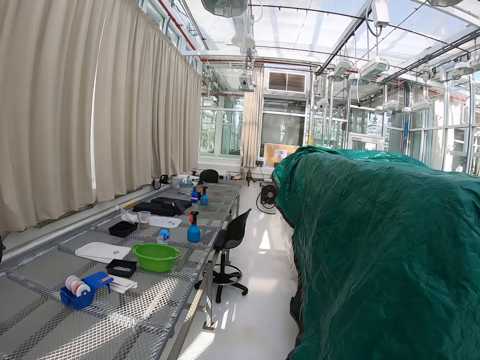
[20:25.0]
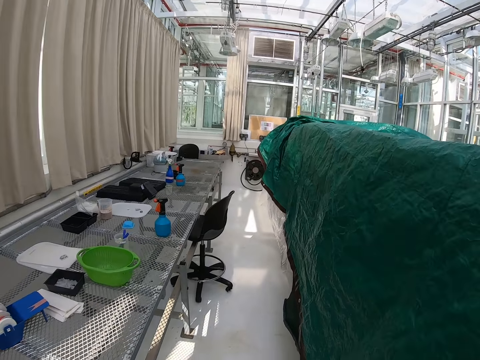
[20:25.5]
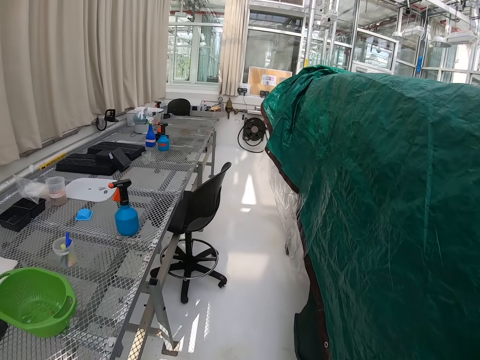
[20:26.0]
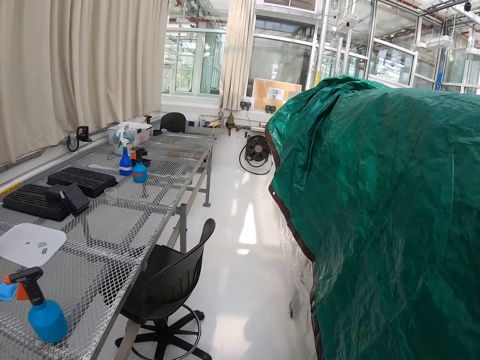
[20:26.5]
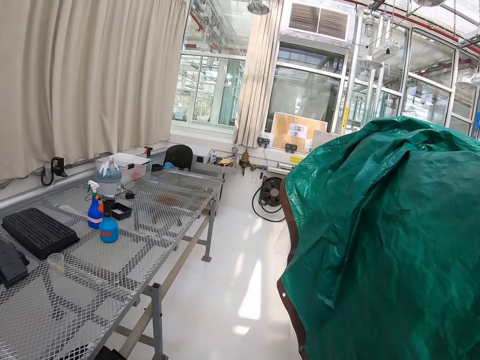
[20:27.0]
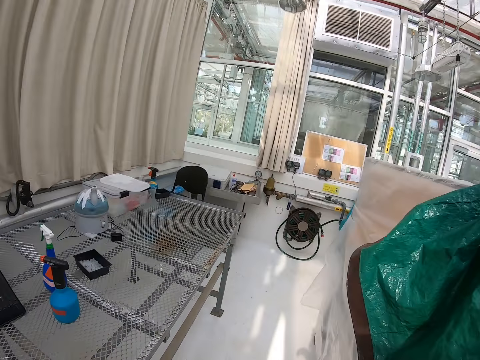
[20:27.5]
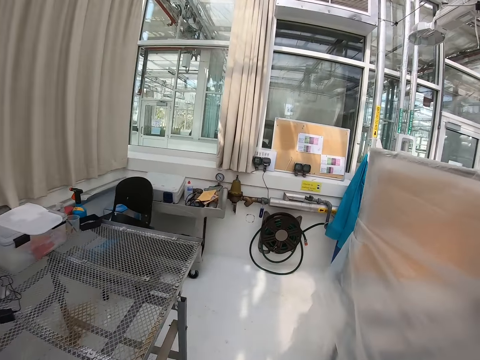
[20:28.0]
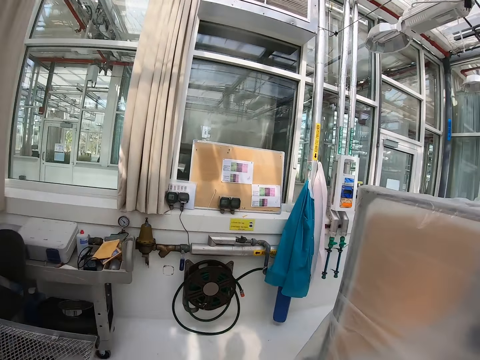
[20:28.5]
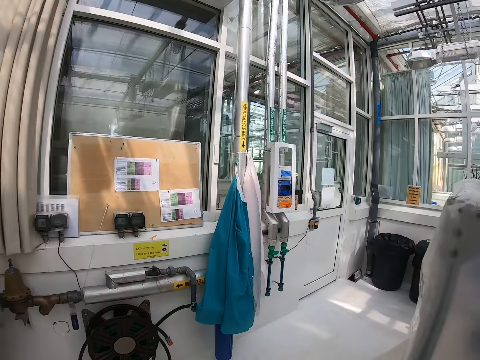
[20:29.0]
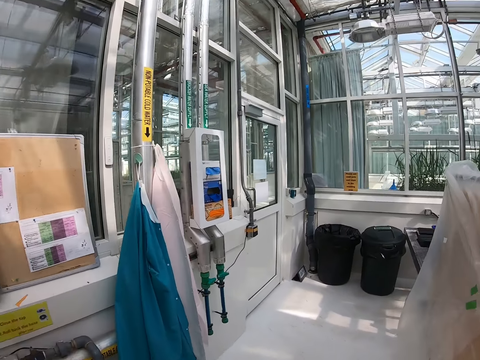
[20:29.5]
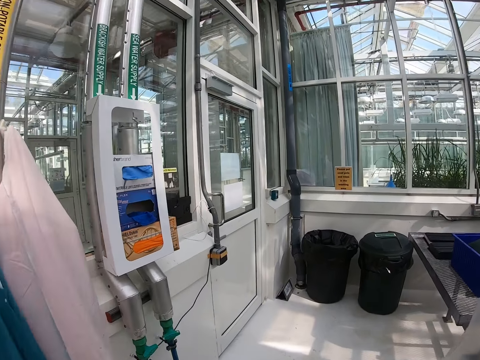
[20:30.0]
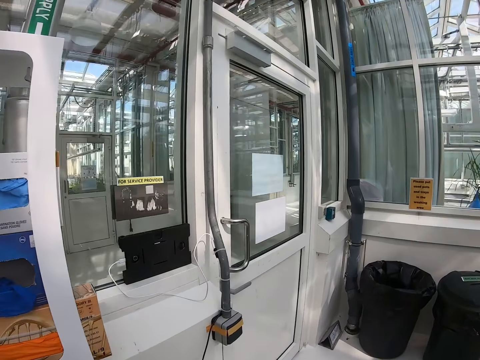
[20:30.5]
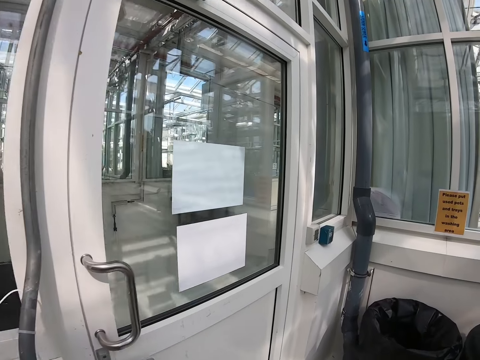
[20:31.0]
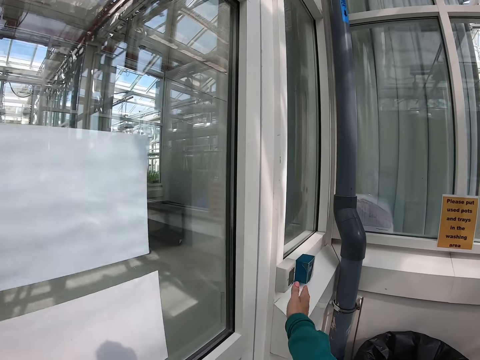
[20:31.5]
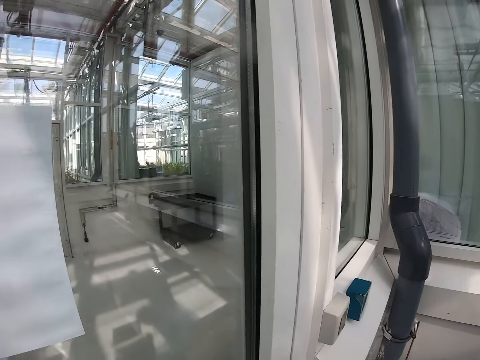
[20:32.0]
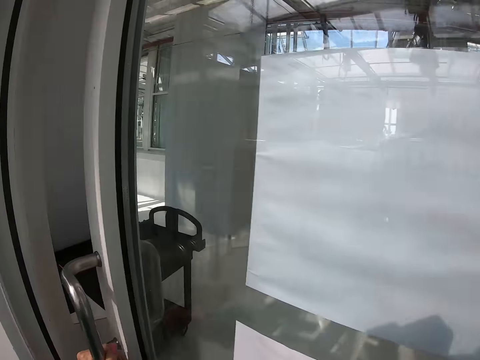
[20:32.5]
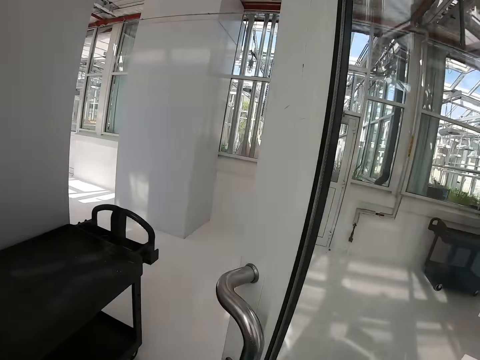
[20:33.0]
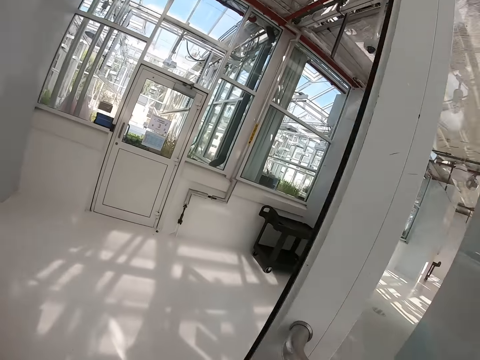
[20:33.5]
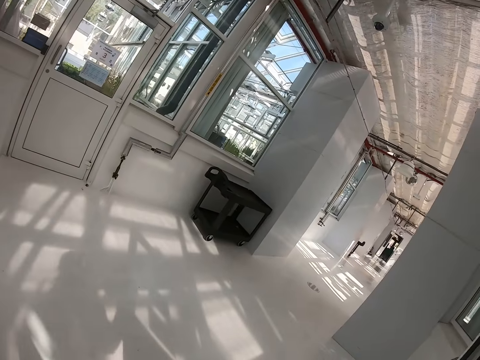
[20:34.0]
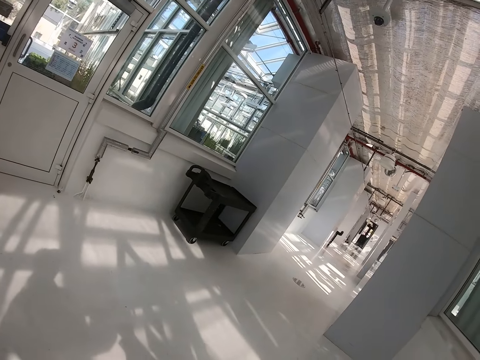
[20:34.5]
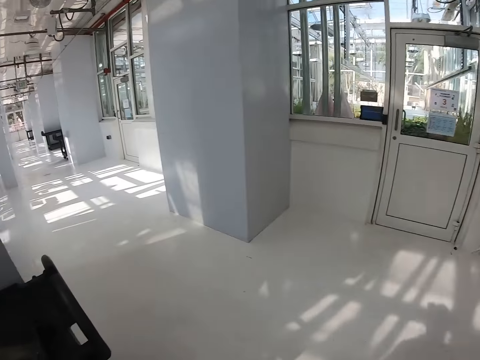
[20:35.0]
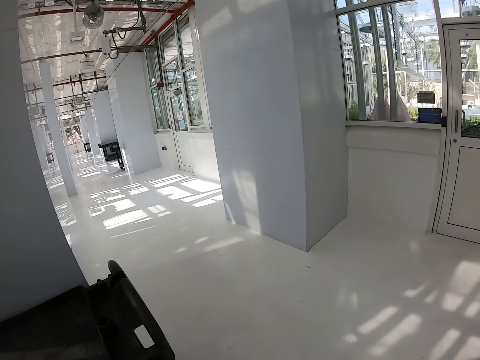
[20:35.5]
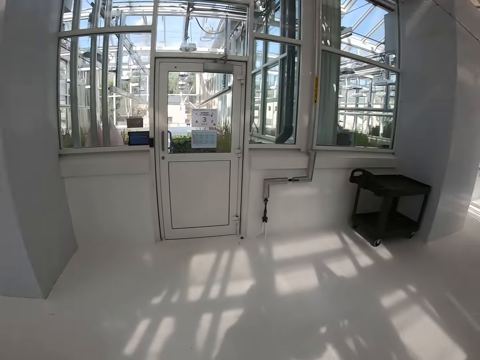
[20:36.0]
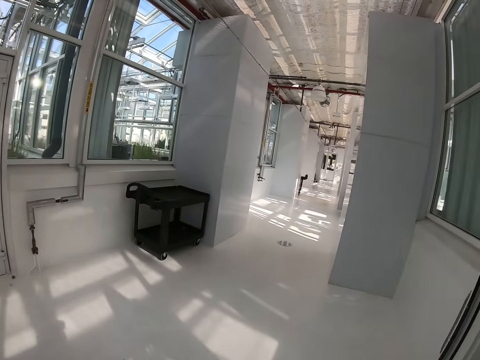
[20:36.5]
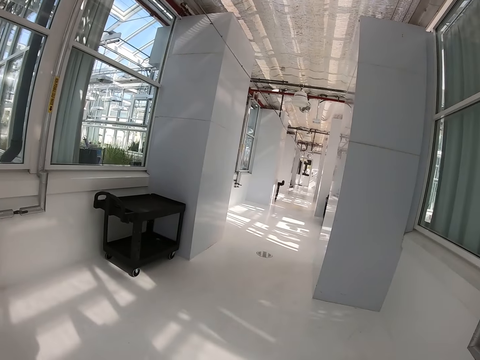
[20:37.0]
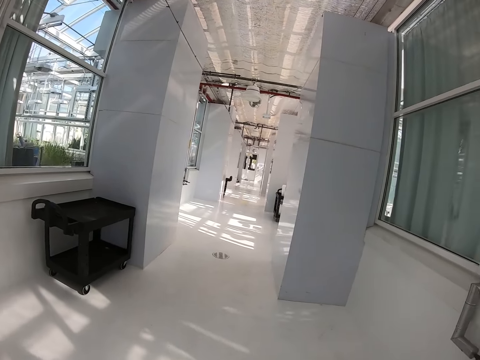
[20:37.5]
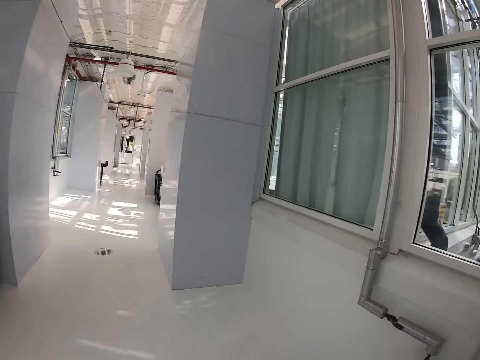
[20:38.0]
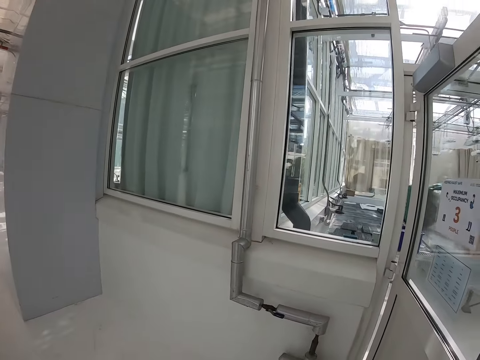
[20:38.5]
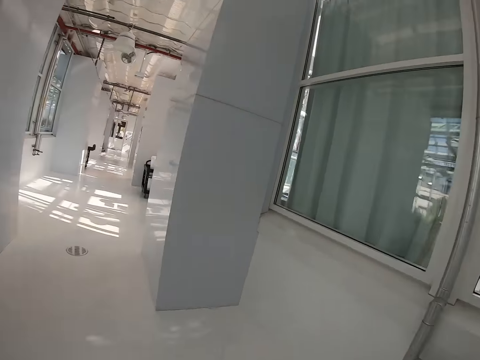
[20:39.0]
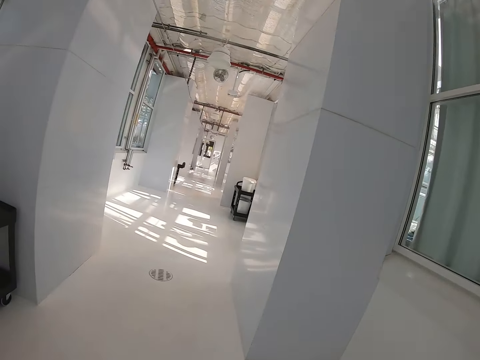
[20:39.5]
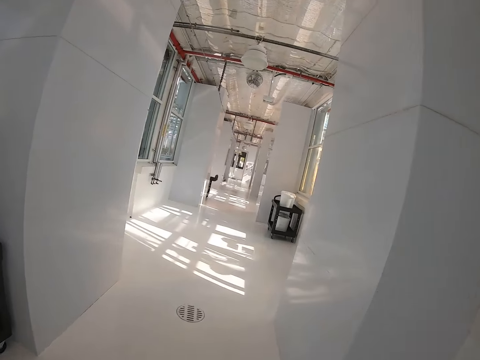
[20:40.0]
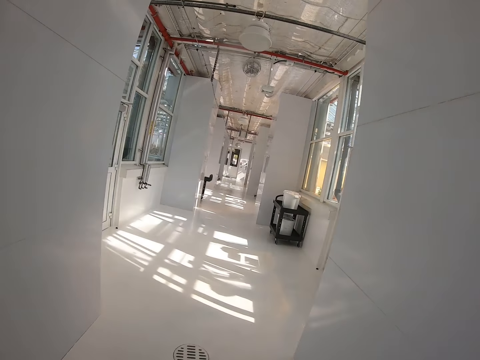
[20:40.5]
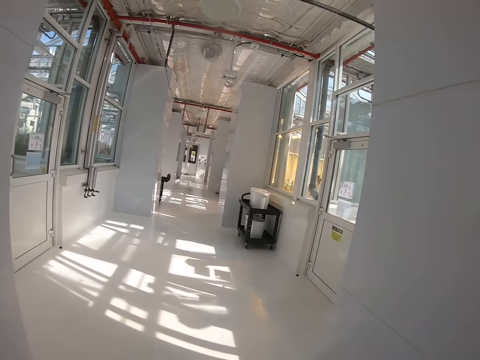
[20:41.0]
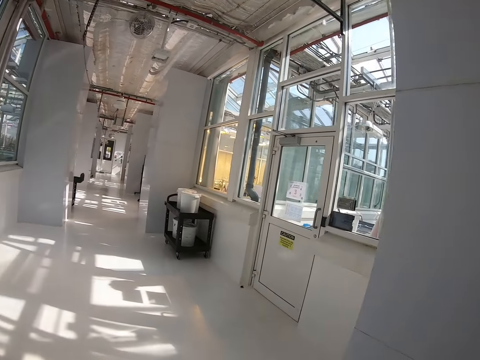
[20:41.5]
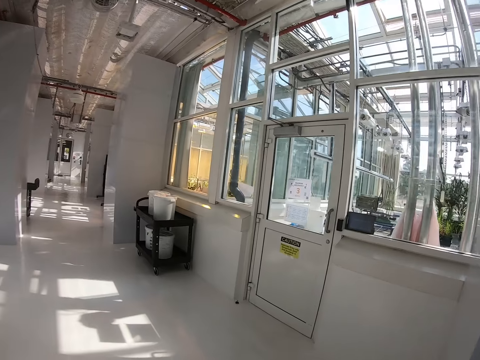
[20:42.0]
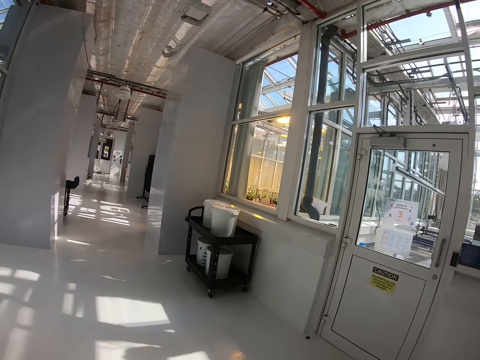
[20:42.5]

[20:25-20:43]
The camera wearer opens a door. They look around. They walk in the room. They look around.

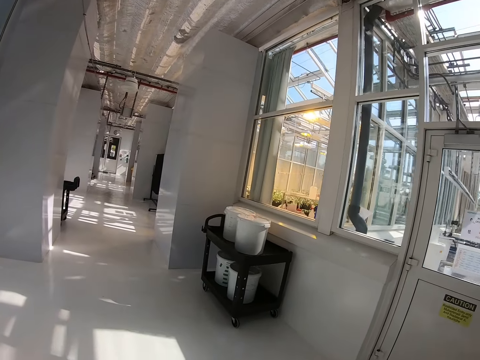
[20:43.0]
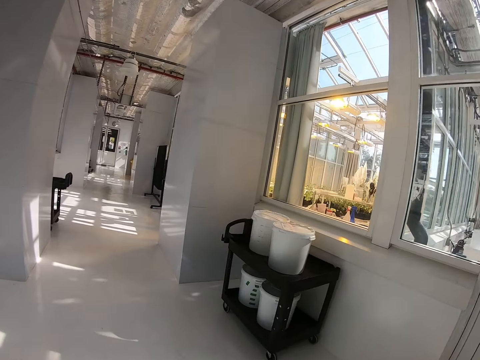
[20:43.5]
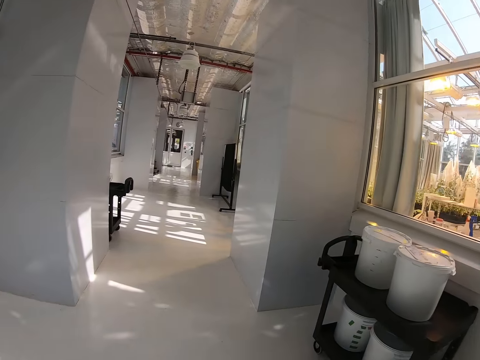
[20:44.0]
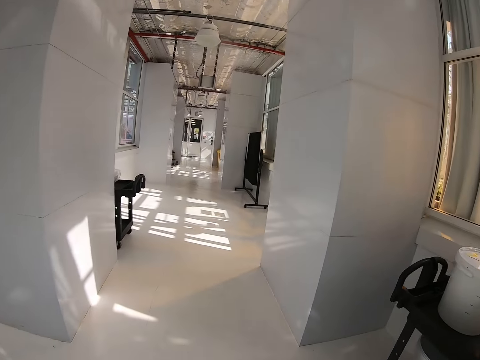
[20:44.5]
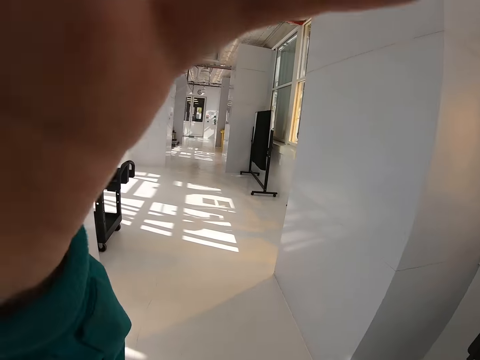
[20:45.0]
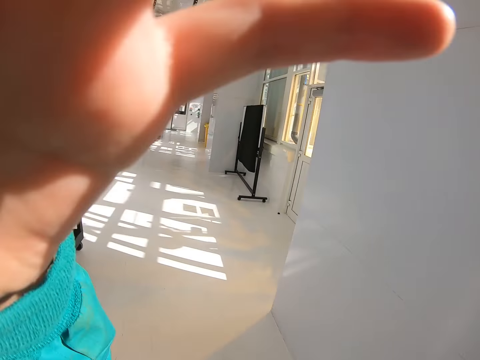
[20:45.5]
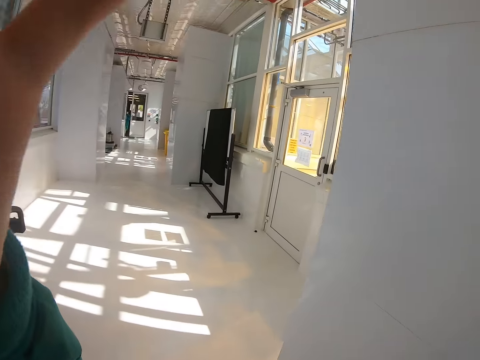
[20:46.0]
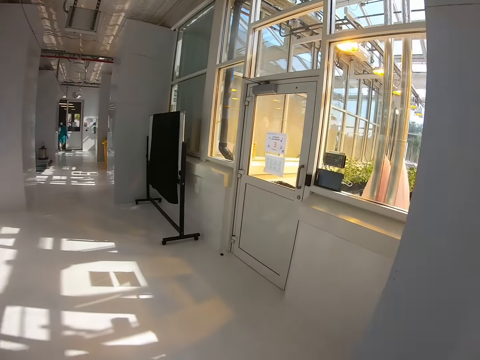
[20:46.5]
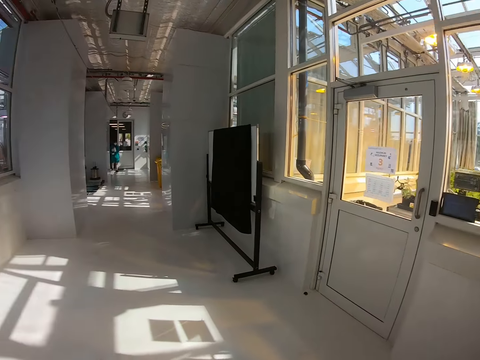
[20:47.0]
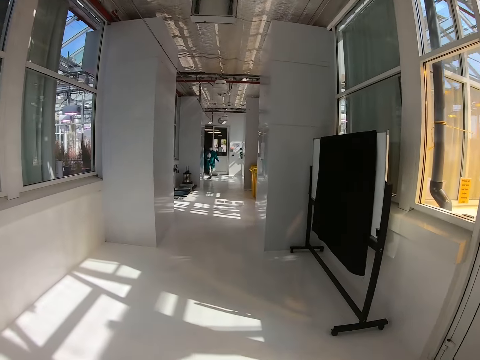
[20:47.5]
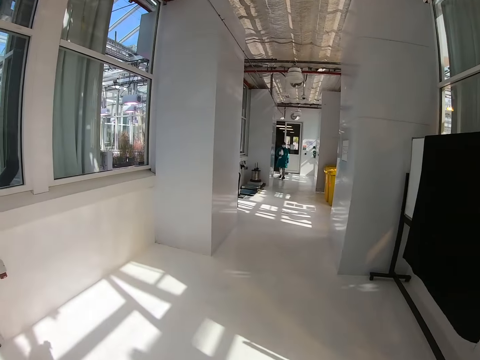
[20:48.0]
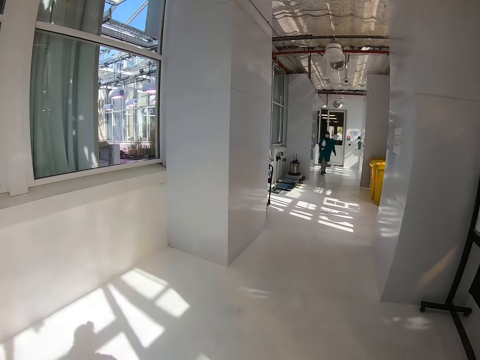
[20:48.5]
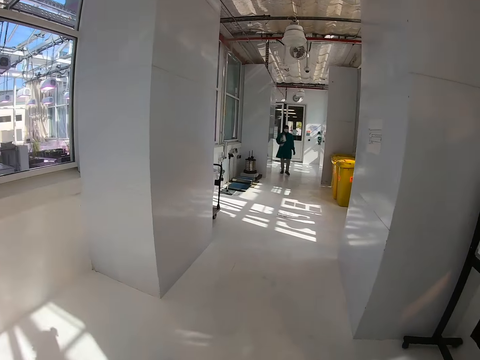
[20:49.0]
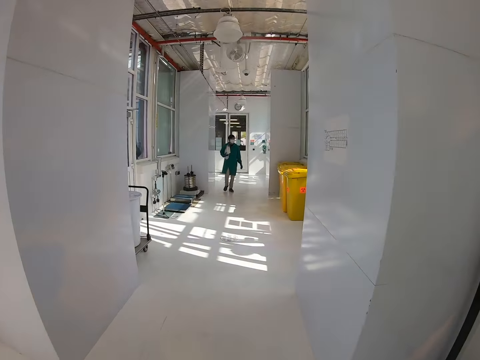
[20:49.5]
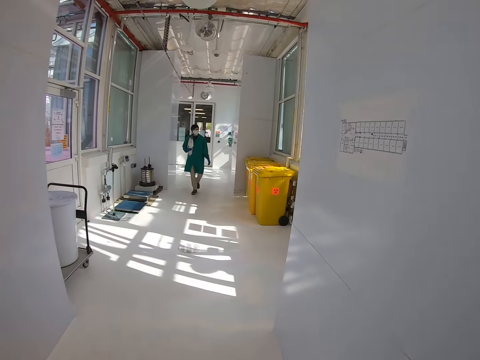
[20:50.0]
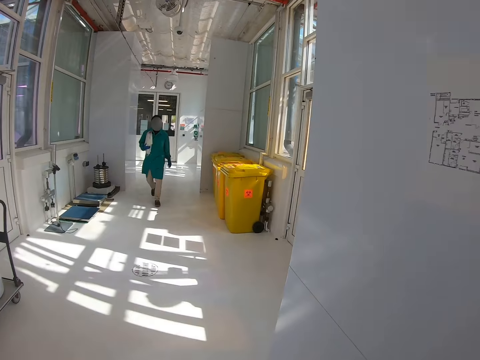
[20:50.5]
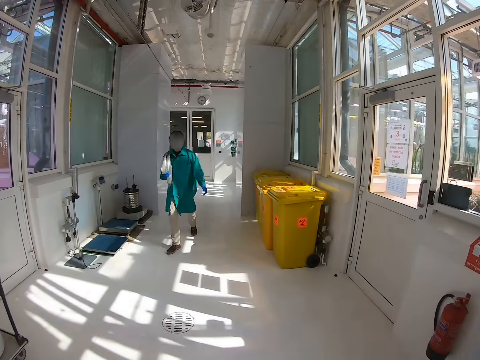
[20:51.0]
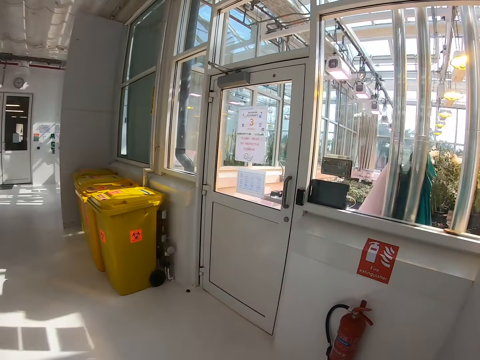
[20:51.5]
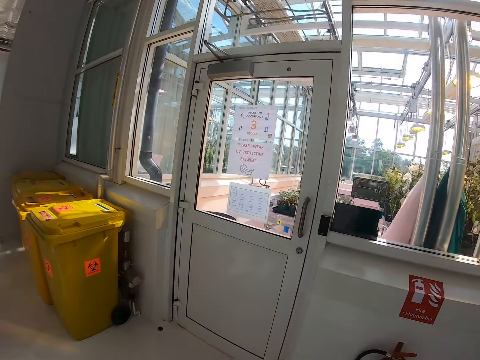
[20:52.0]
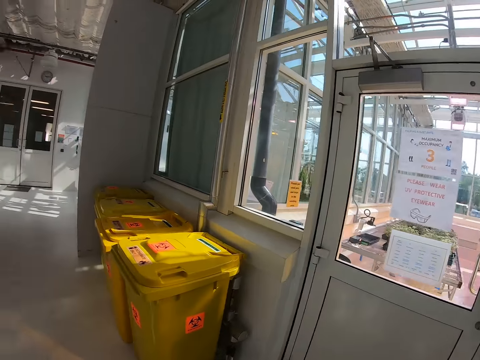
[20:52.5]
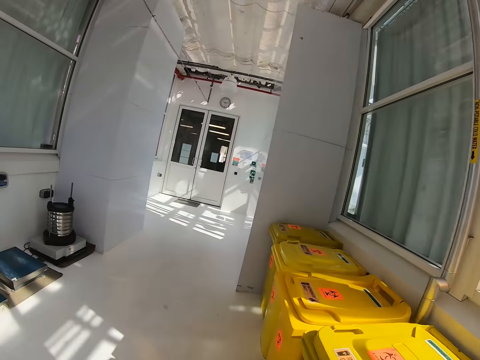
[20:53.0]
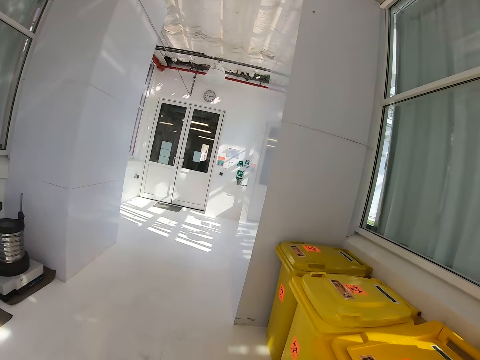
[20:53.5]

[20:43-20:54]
The camera wearer adjusts the camera. They walk in the room. A person walks in the room. The camera wearer walks in the room and looks right.
